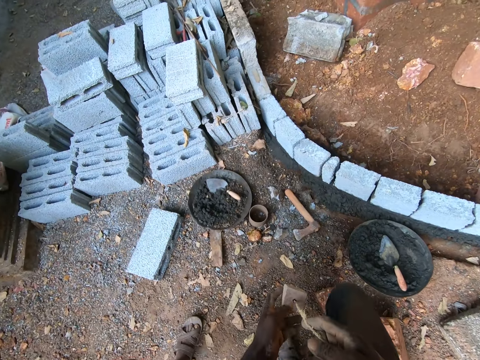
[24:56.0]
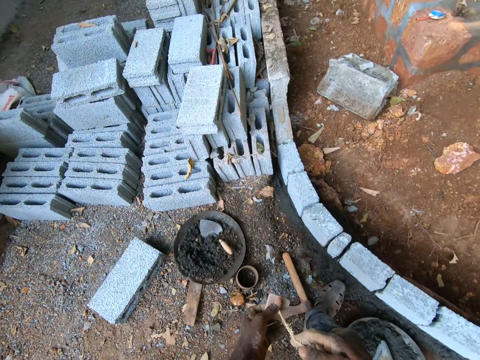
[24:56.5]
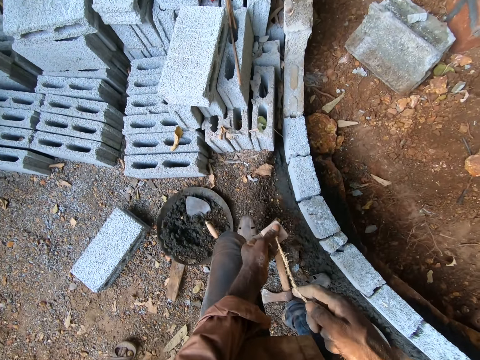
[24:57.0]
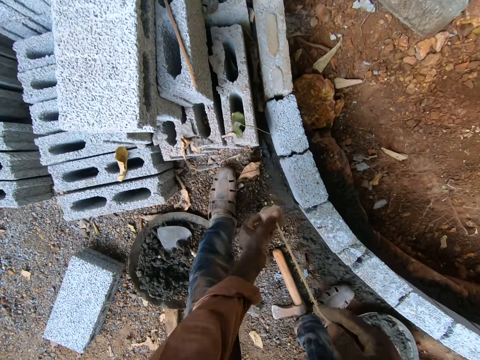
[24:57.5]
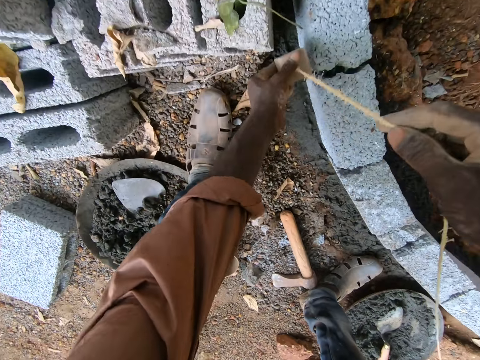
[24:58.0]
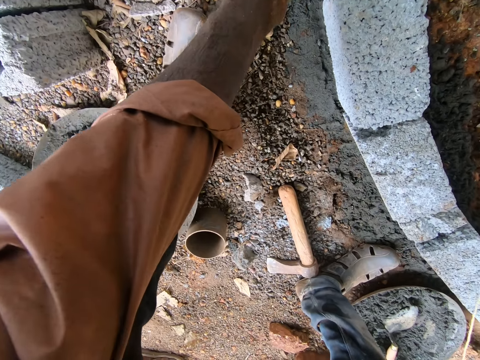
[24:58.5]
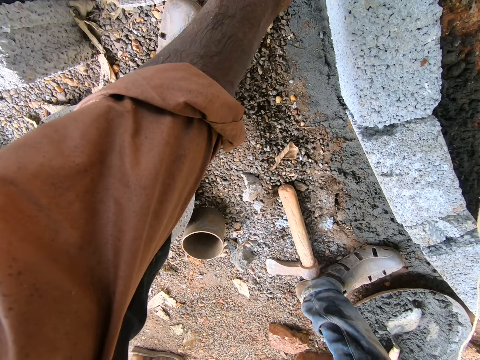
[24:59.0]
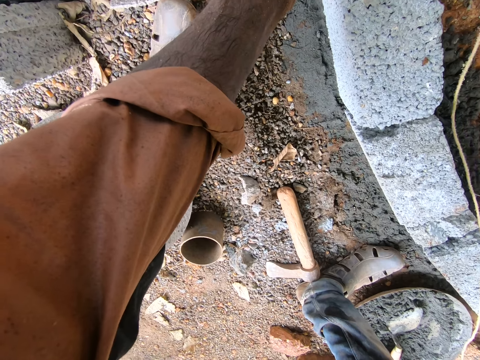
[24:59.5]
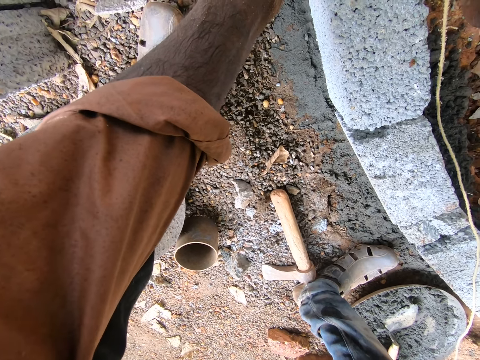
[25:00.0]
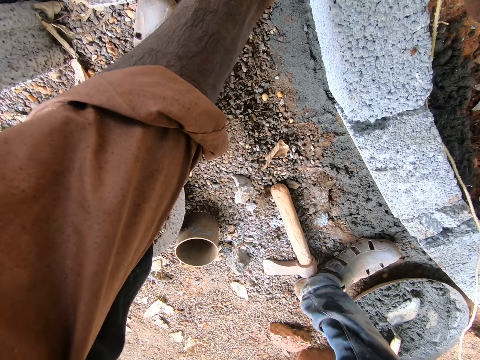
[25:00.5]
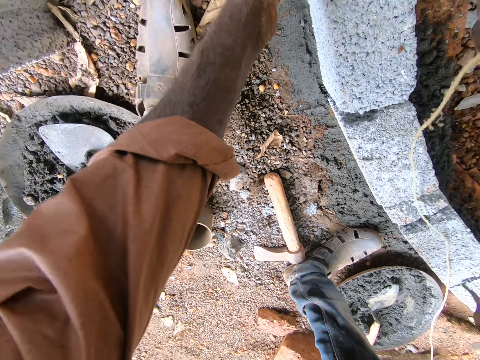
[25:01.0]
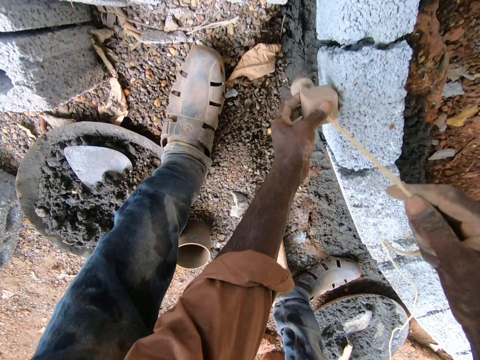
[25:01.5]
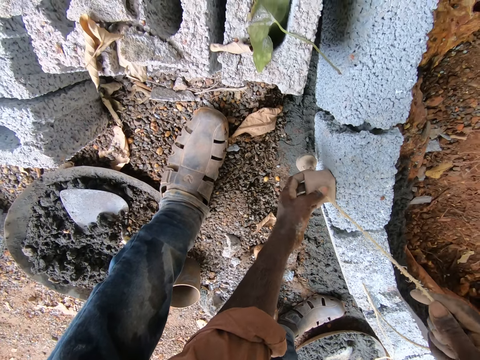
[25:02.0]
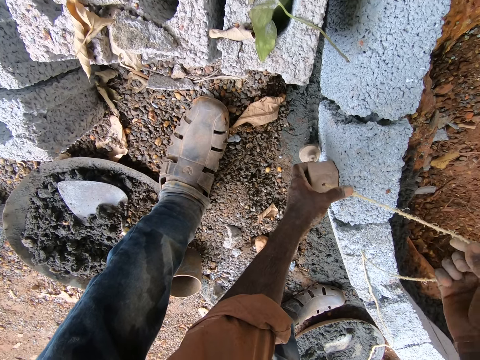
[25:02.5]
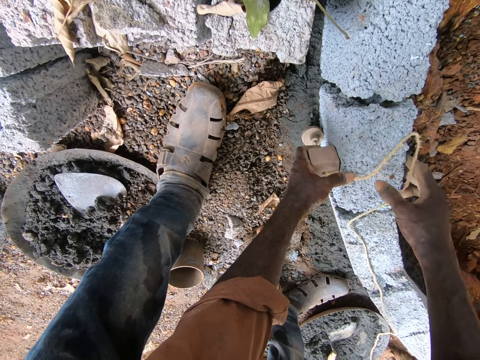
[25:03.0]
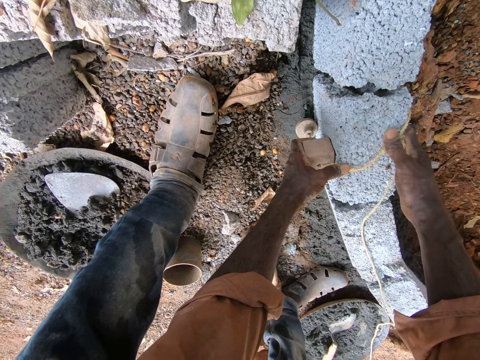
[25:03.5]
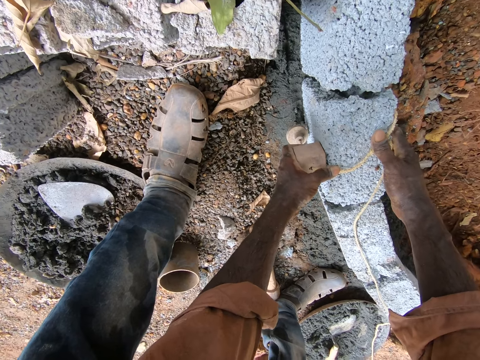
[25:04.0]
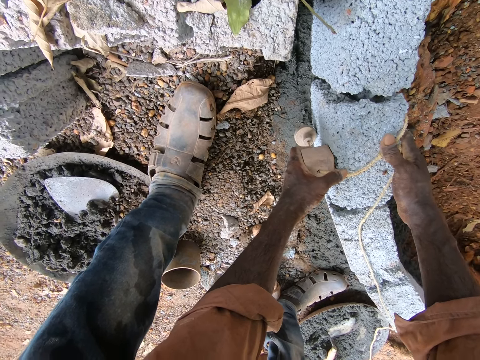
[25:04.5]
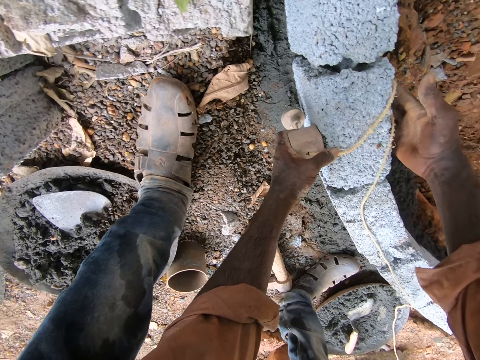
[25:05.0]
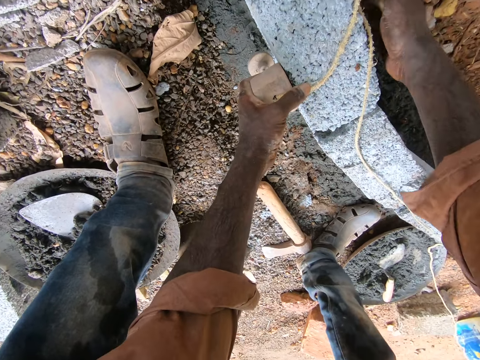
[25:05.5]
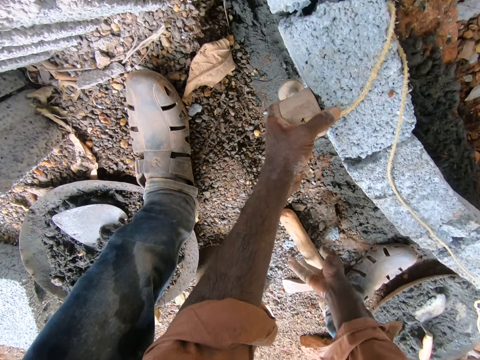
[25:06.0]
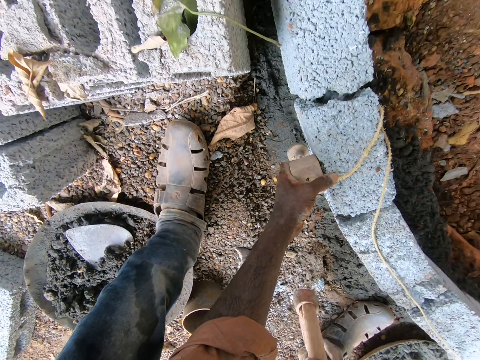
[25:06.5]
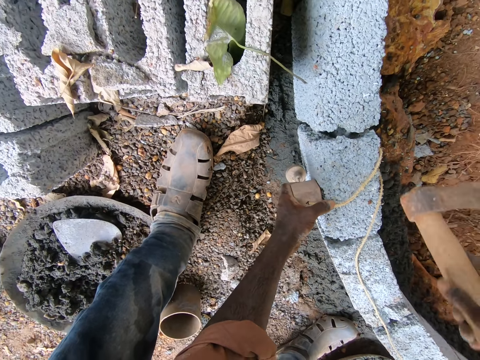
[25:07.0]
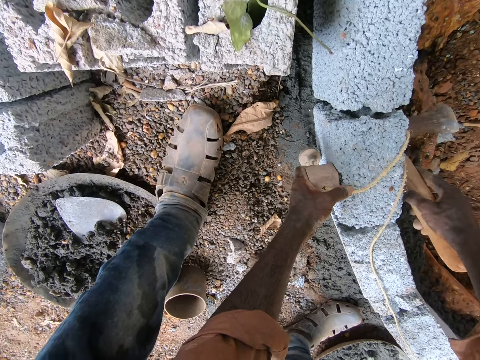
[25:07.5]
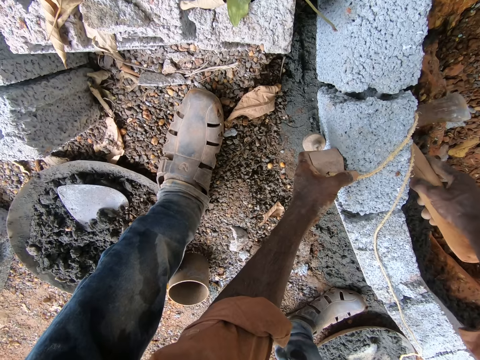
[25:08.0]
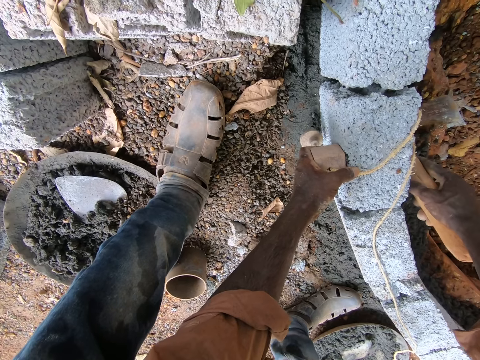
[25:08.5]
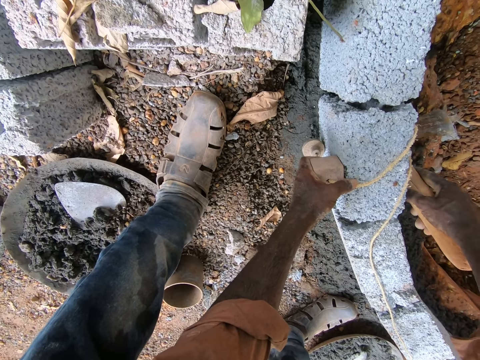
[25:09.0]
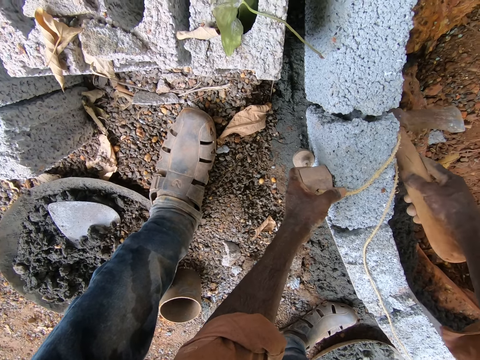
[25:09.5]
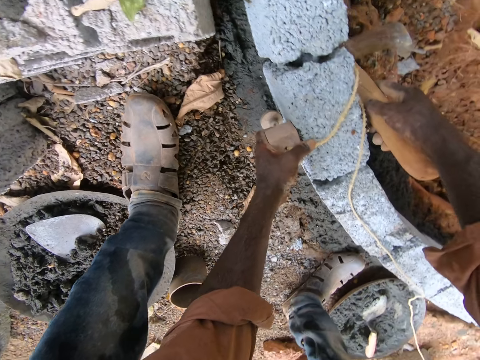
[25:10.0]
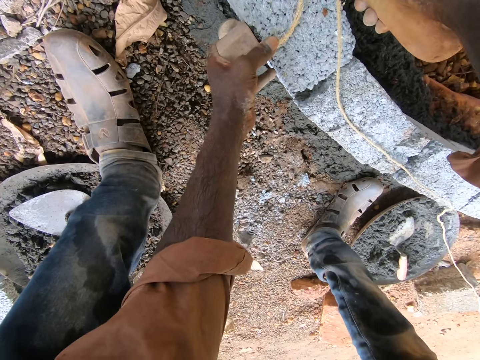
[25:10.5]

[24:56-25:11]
The camera wearer marks bricks with a plumb bob. They place the plumb bob on a block. They stare at the block. They pick an axe from the ground. They hit the brick with the axe.

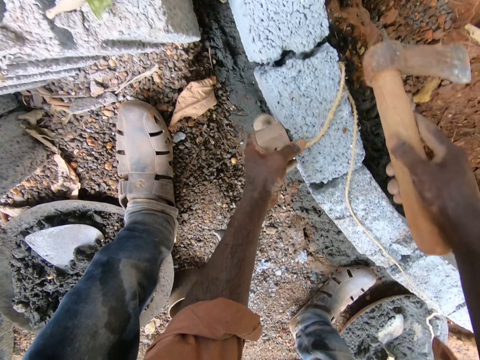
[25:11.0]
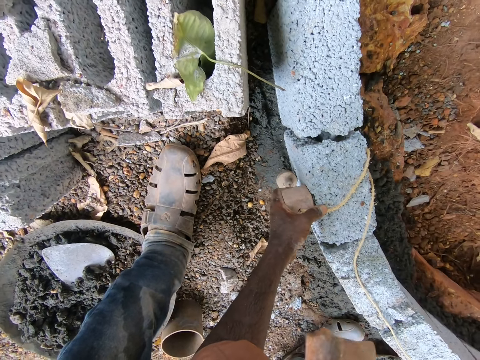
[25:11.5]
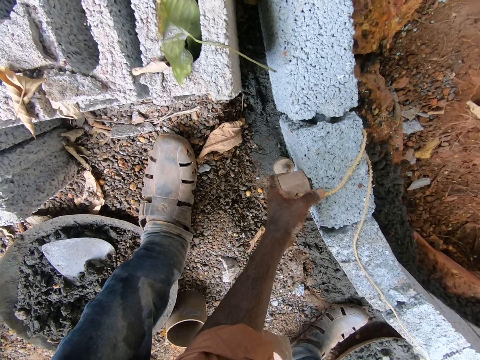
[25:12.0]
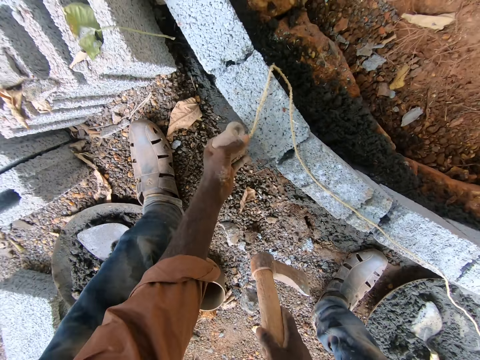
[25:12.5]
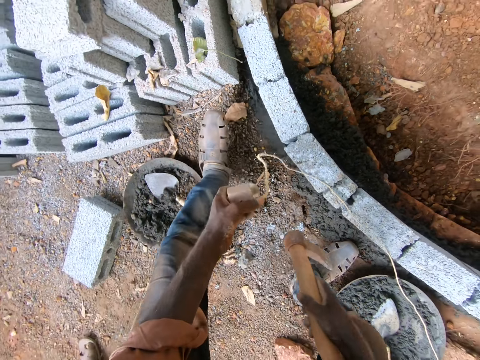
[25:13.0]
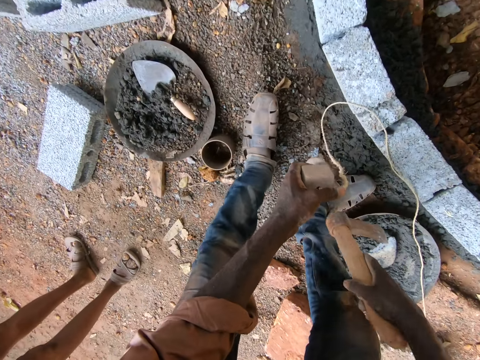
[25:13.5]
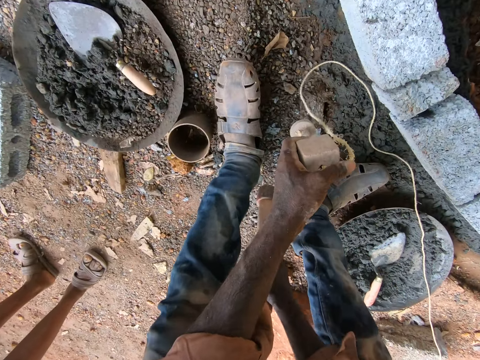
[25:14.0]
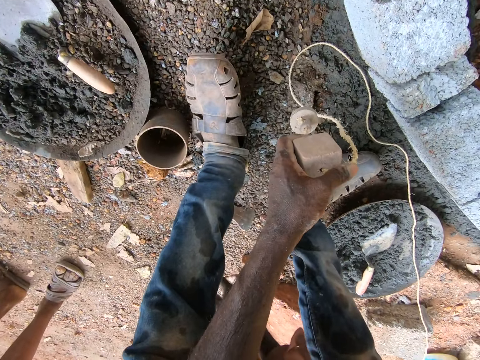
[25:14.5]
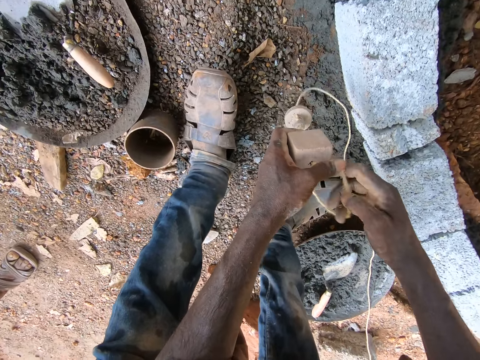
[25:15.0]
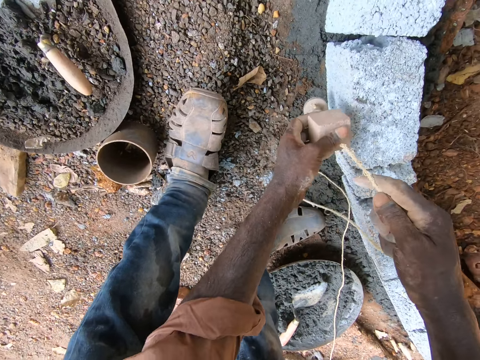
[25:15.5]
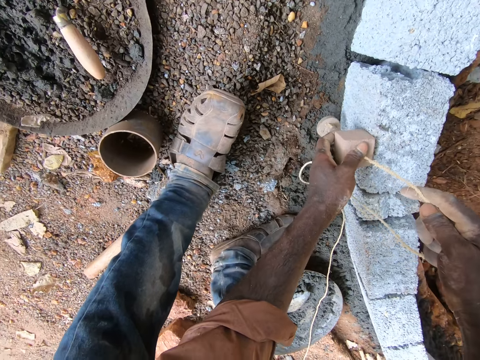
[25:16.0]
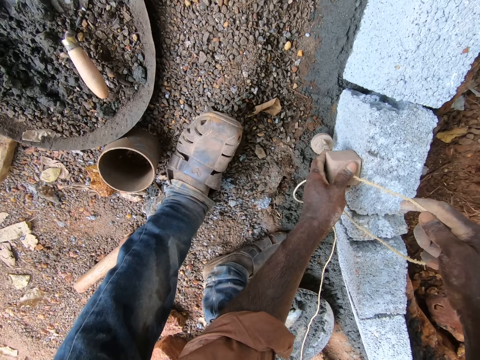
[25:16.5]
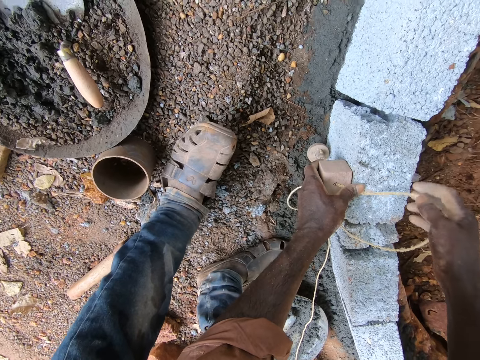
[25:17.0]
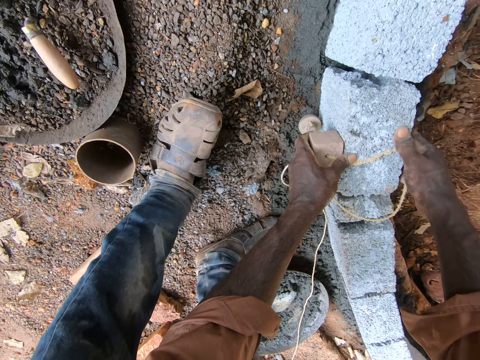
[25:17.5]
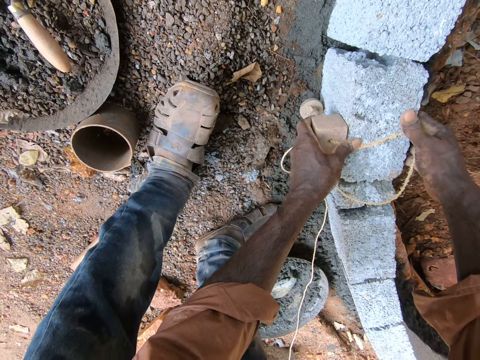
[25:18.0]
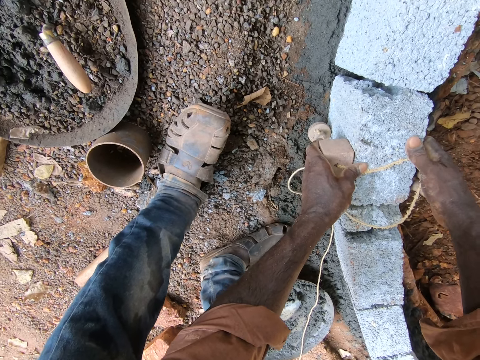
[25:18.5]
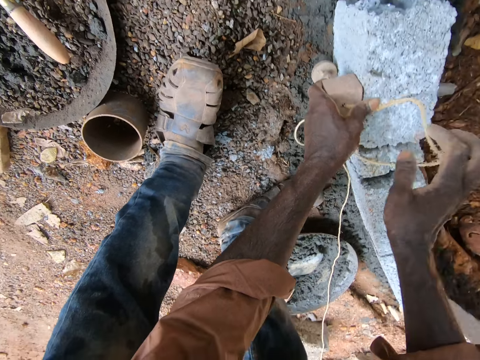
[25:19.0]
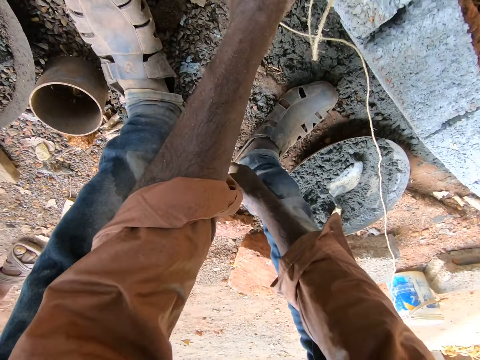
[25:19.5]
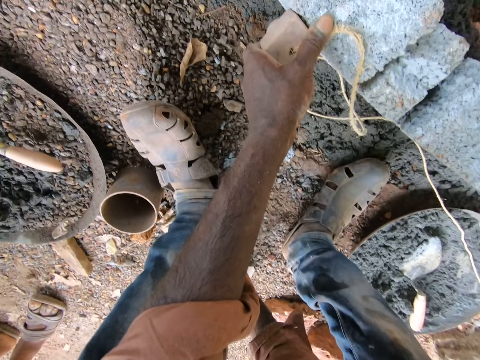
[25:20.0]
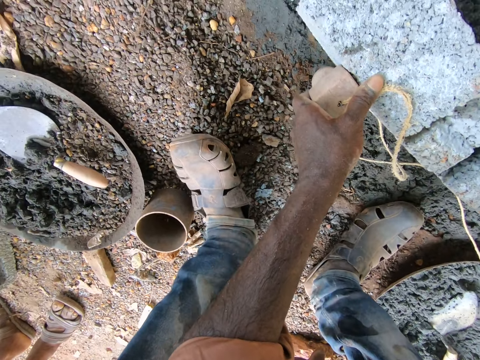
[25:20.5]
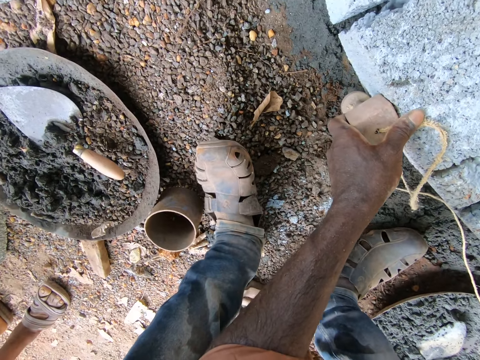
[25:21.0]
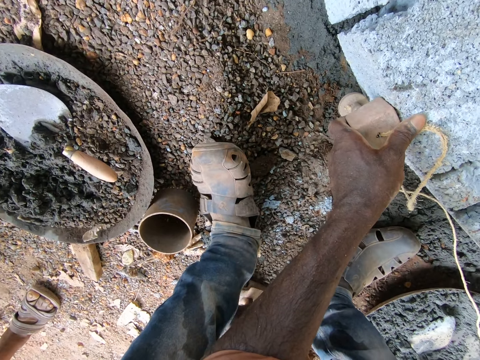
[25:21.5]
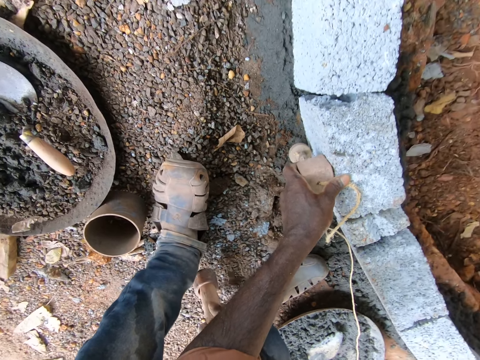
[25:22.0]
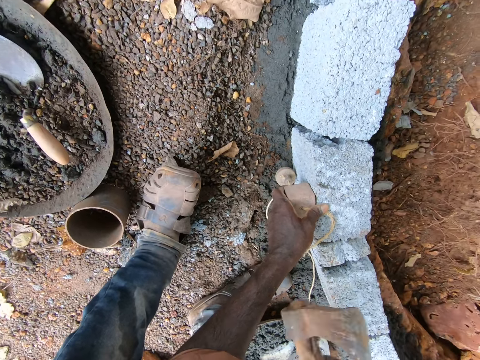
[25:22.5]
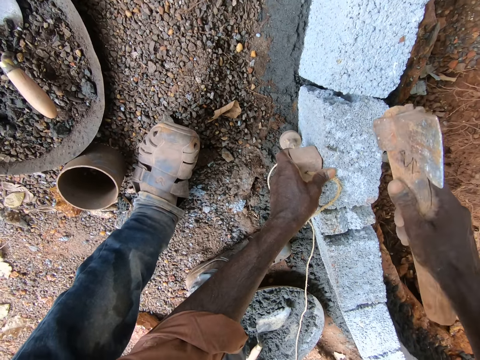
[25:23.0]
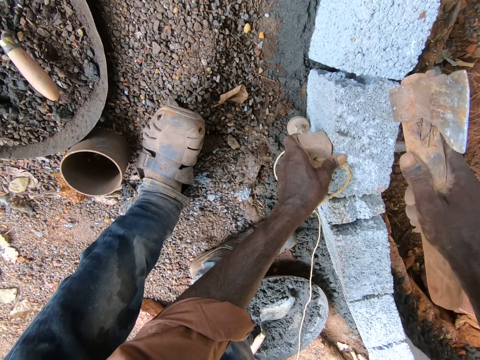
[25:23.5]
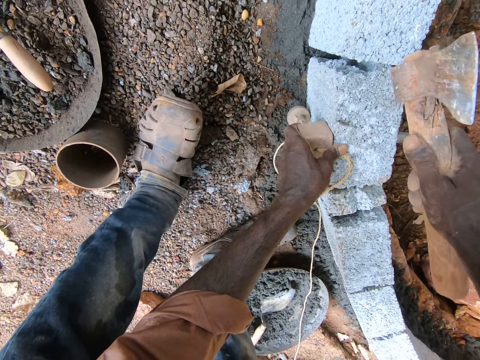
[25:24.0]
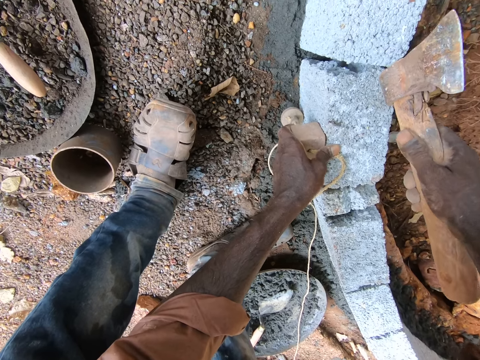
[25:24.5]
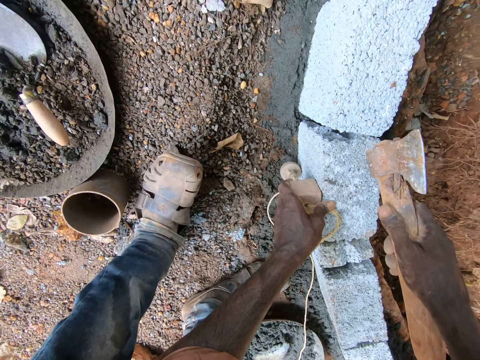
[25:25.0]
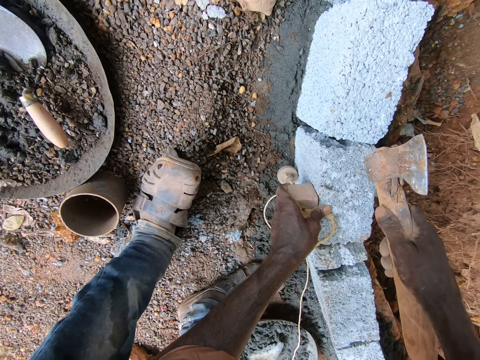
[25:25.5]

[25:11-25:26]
The camera wearer moves a leg. They drop an axe on the ground. They adjust bricks. They pull a thread. They place a plumb bob. They pick the axe from the ground. They hit the brick with the axe.
